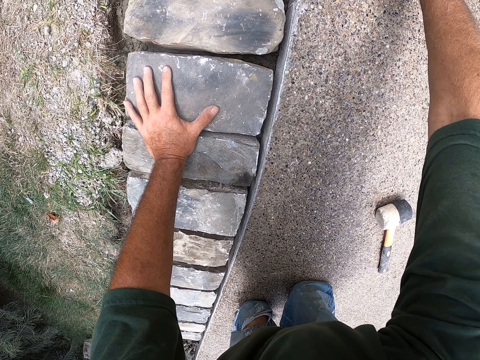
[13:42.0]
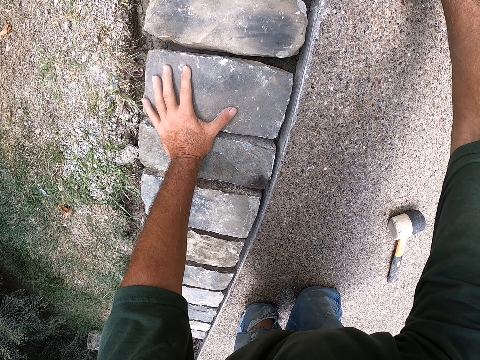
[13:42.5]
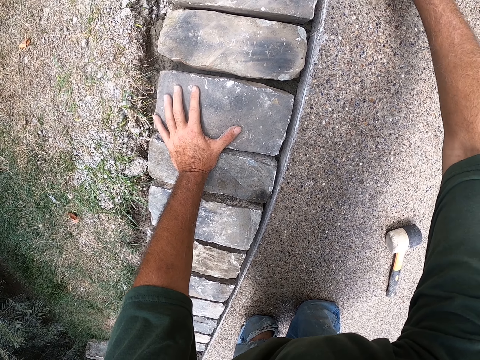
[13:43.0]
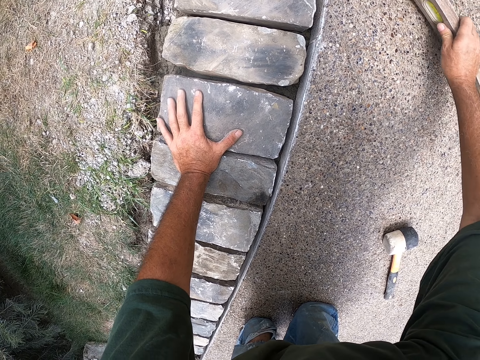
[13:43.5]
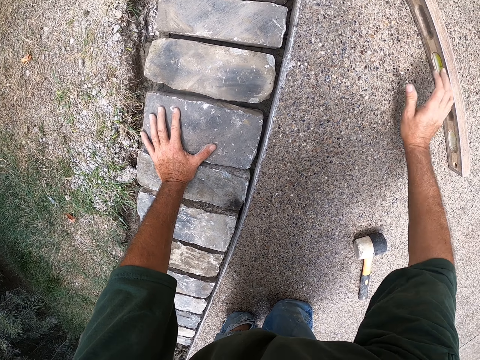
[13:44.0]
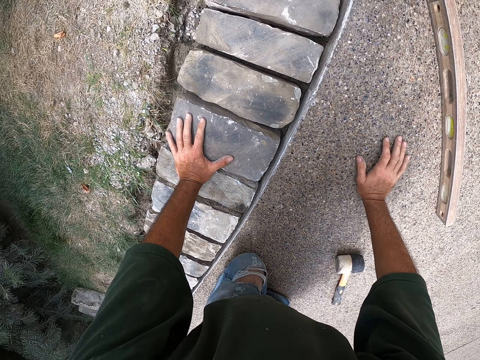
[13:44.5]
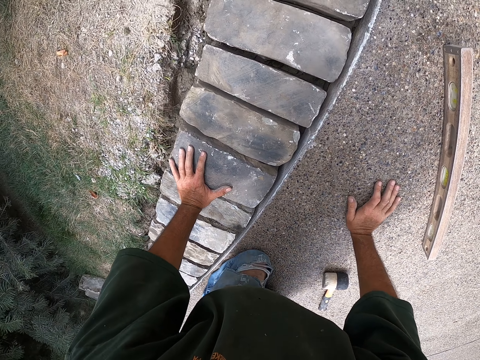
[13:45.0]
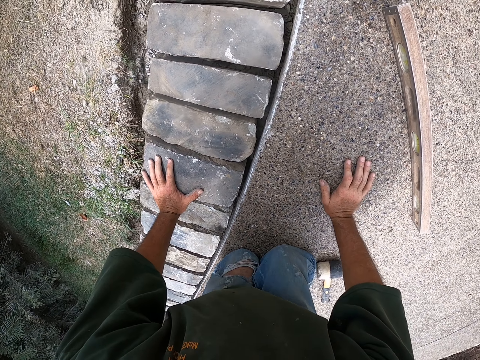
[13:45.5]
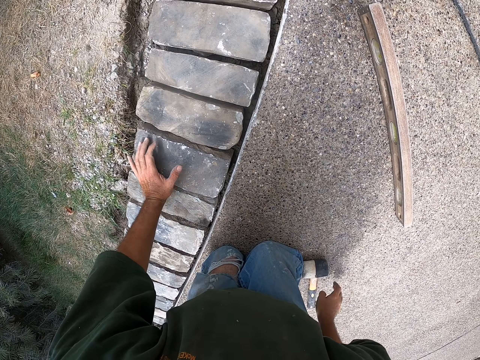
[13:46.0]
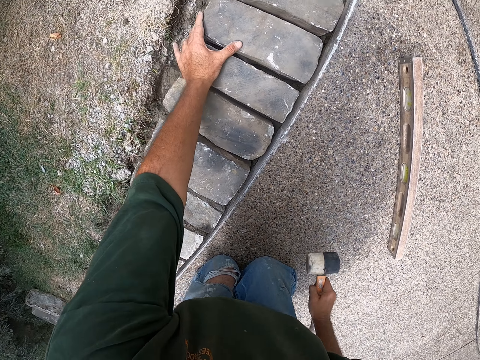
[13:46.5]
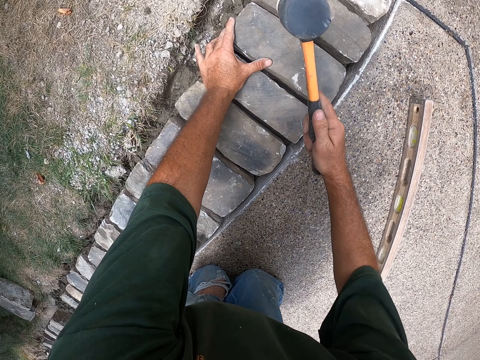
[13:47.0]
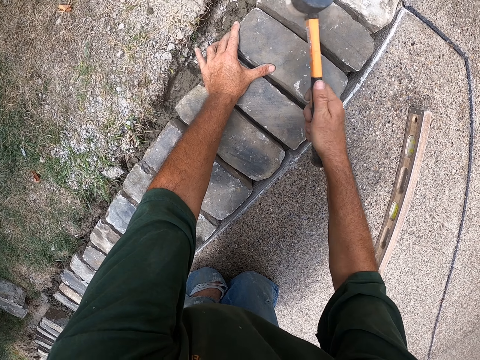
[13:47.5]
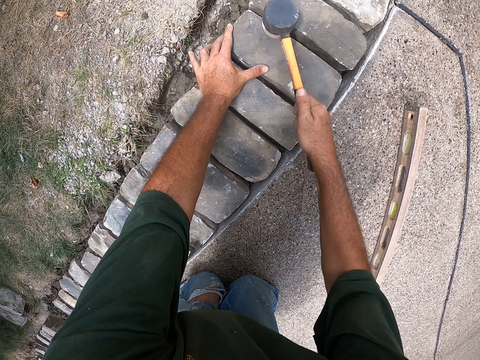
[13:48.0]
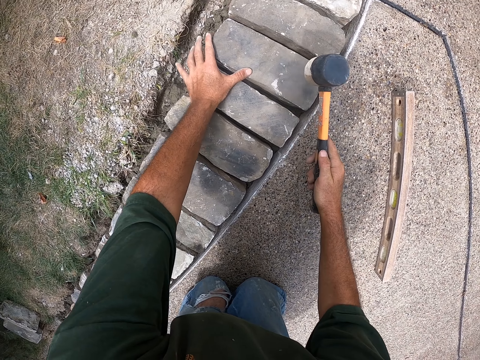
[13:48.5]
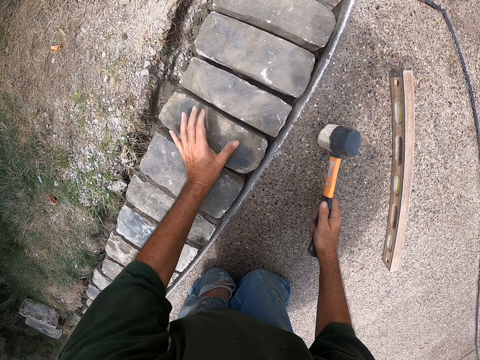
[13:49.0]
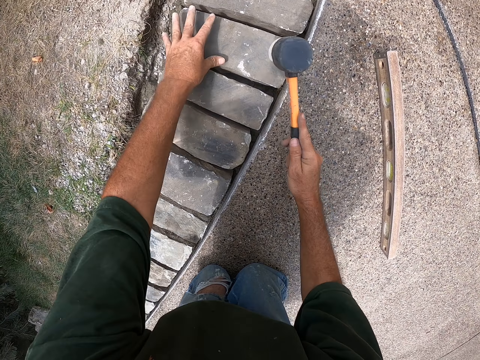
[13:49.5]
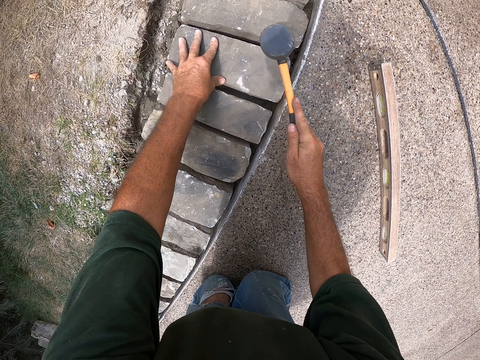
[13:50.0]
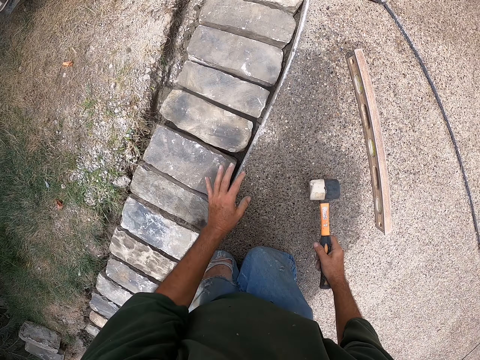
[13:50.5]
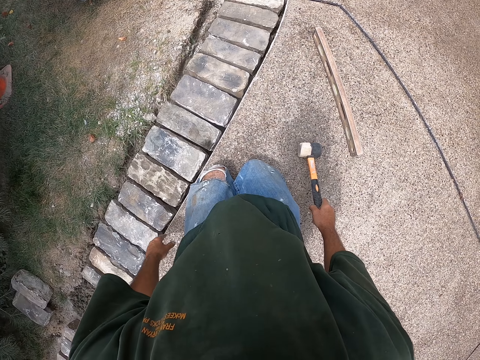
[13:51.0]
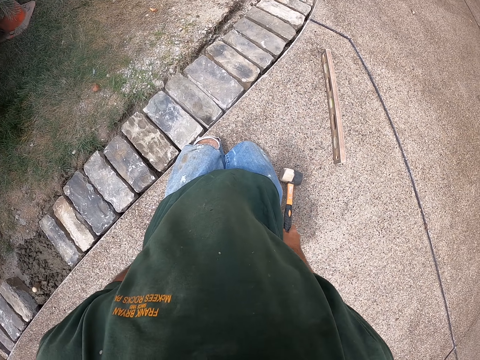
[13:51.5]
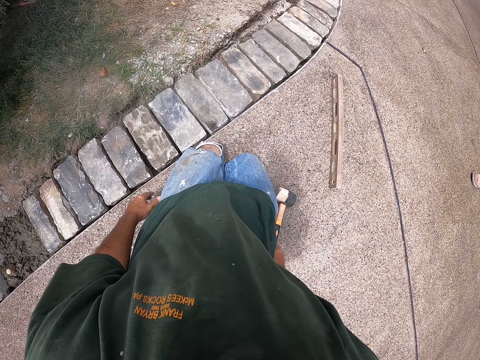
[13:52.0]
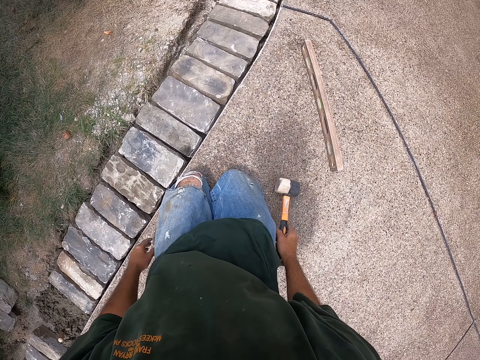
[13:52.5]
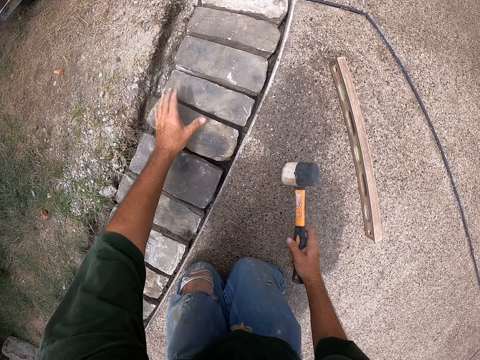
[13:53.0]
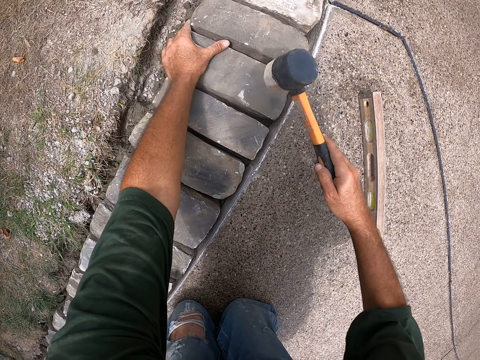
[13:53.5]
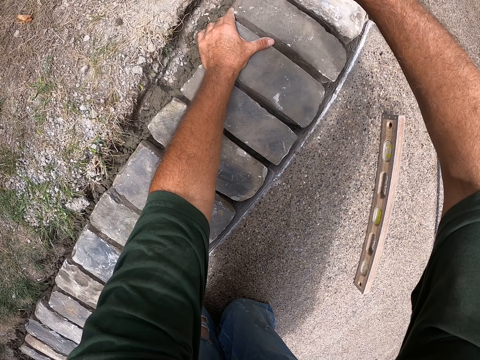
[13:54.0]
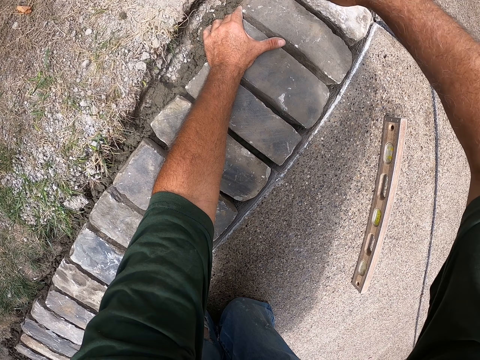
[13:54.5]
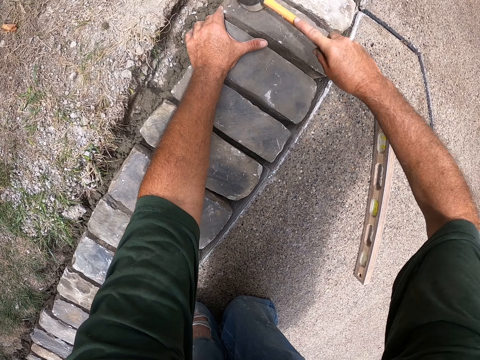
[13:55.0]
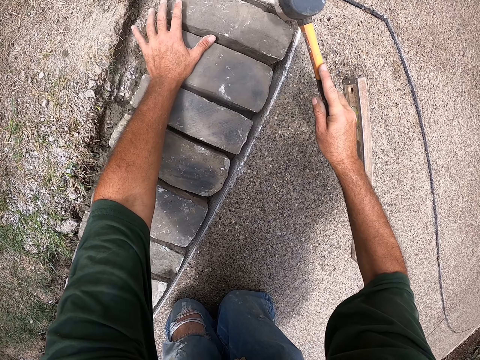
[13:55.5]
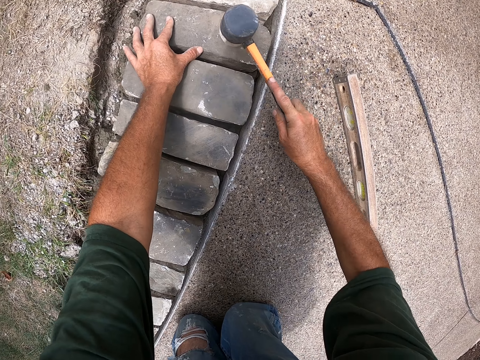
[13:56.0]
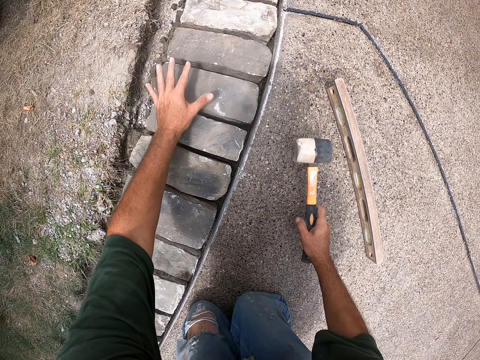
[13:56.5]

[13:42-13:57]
The camera wearer moves a spirit level. They crawl forward. They pick up a hammer. They hit a brick with the hammer. They rise up. They hit the brick with the hammer.

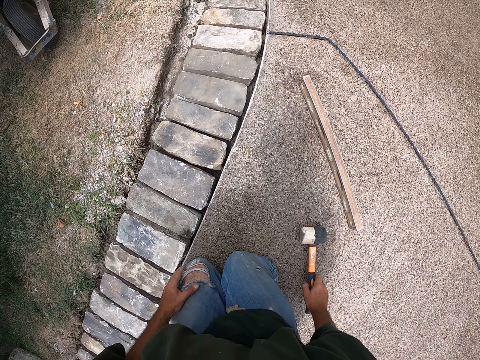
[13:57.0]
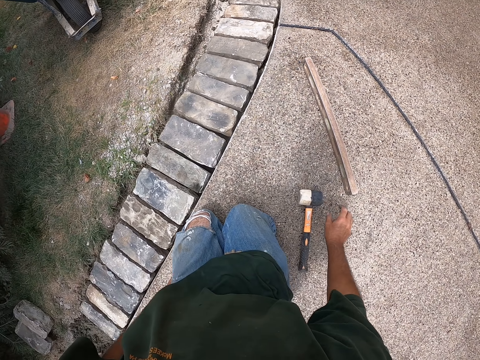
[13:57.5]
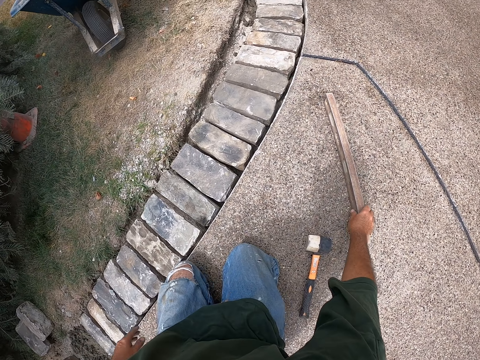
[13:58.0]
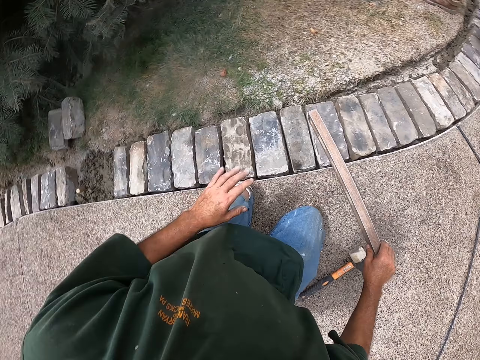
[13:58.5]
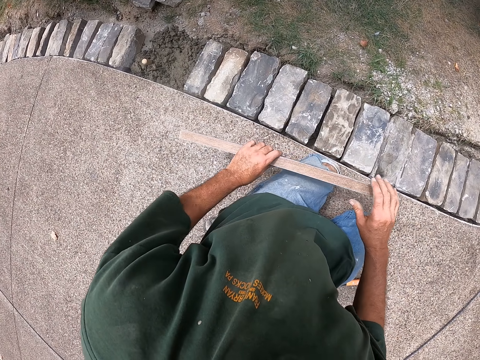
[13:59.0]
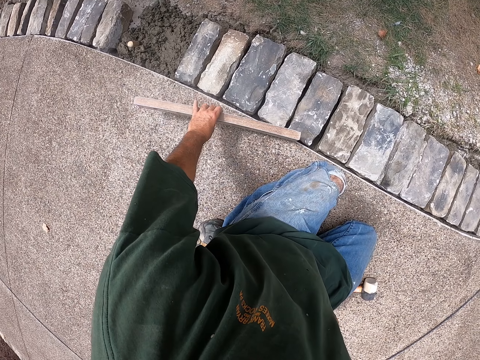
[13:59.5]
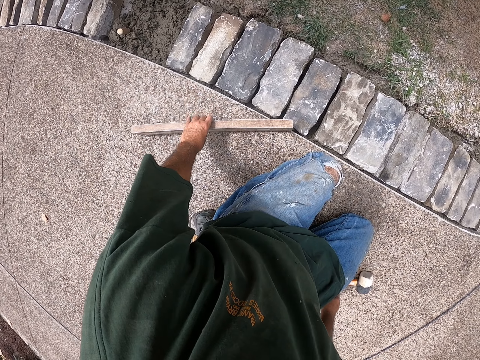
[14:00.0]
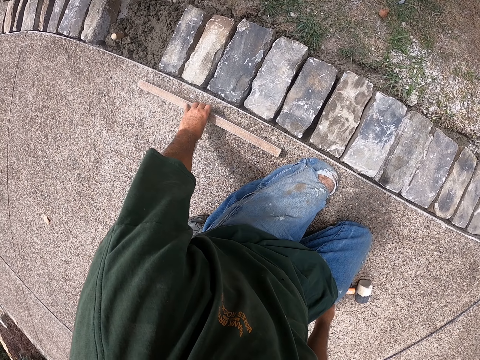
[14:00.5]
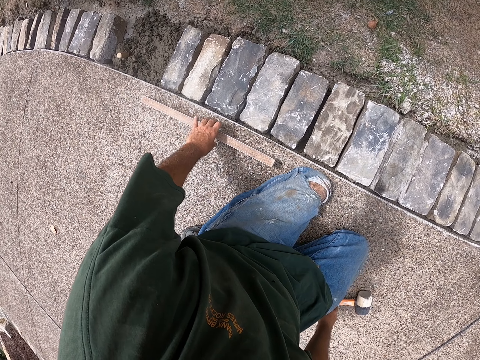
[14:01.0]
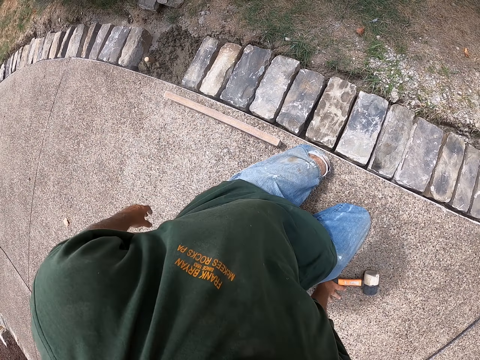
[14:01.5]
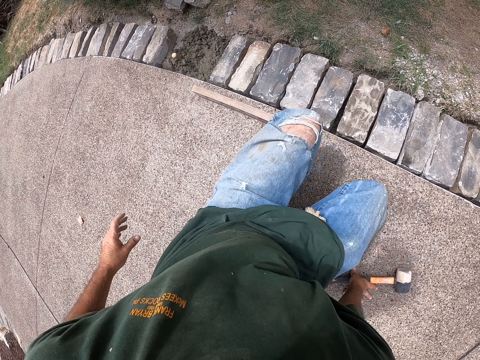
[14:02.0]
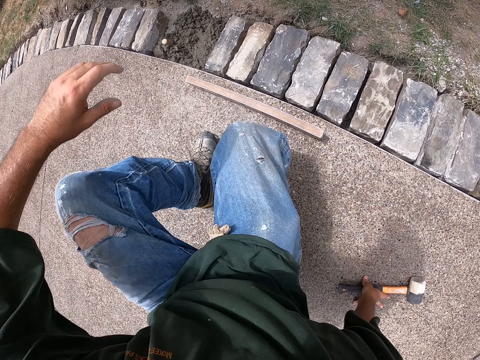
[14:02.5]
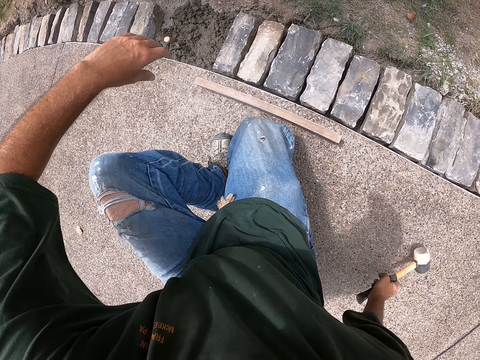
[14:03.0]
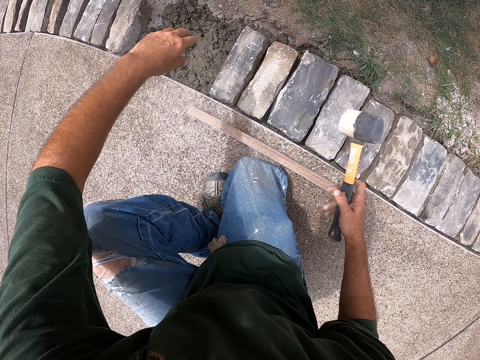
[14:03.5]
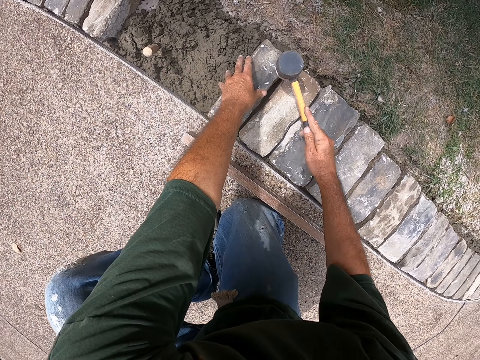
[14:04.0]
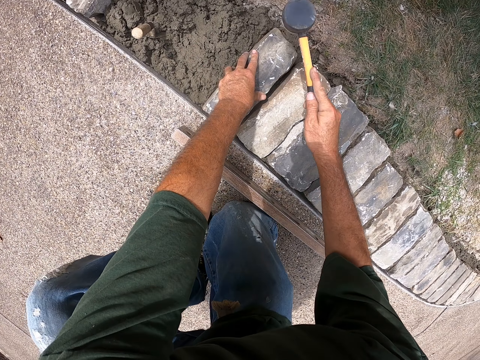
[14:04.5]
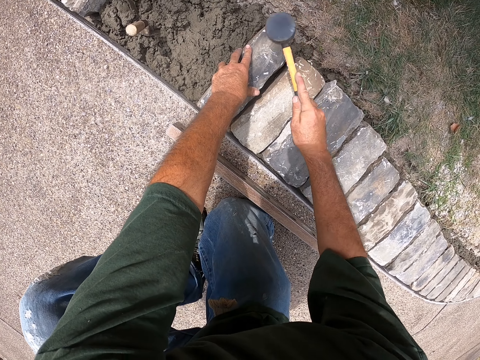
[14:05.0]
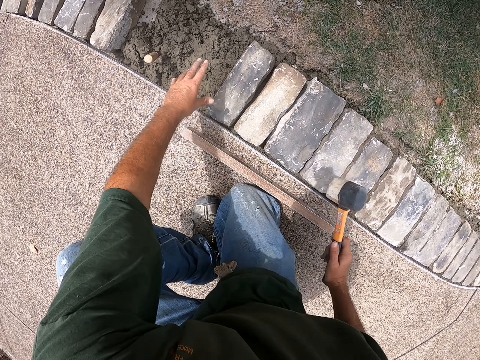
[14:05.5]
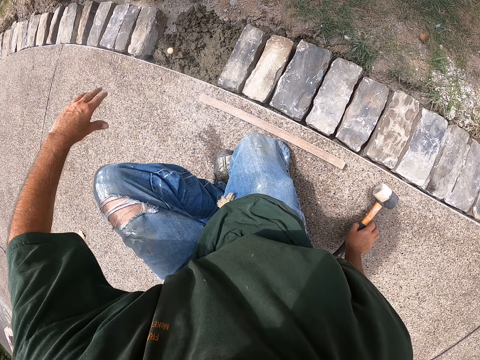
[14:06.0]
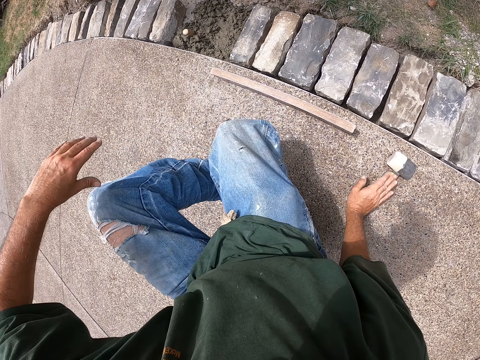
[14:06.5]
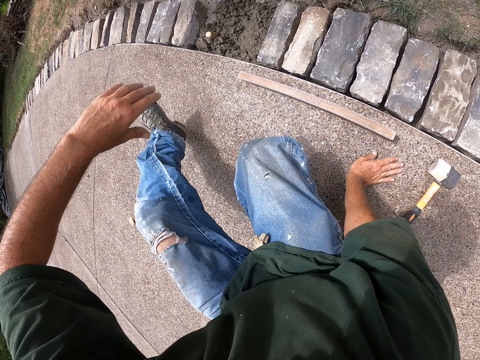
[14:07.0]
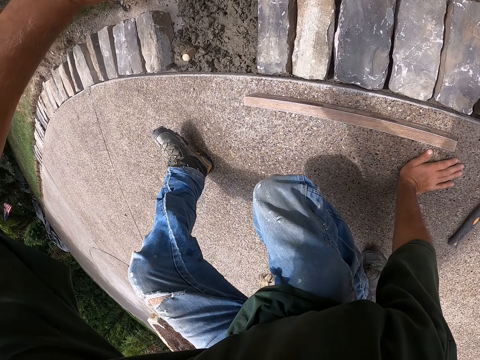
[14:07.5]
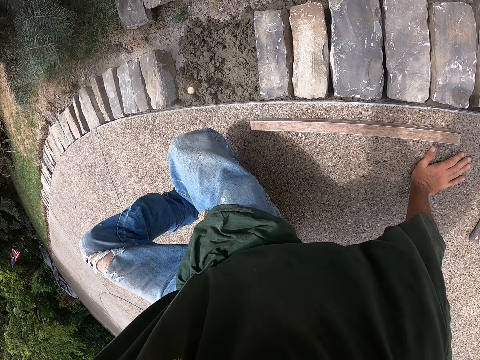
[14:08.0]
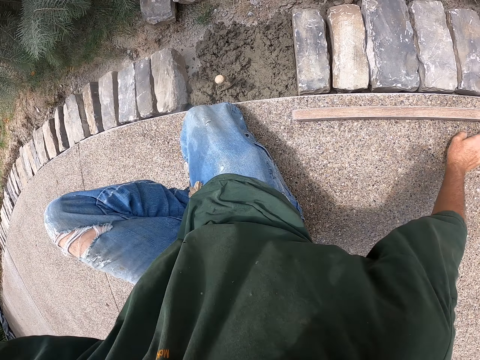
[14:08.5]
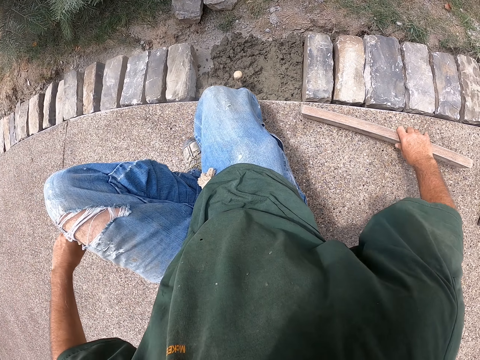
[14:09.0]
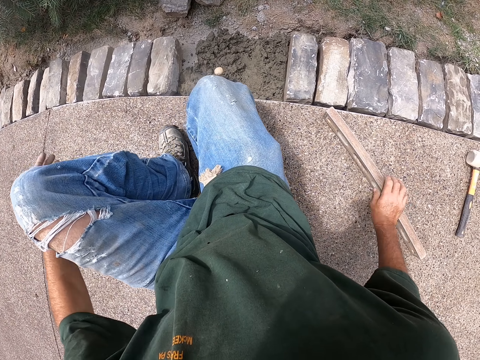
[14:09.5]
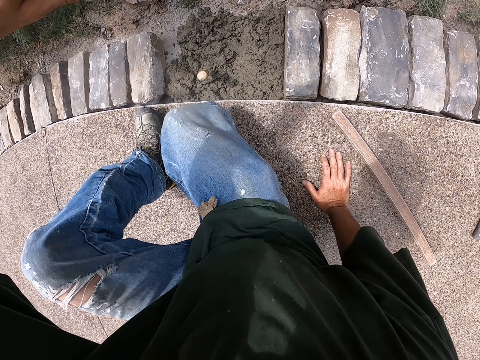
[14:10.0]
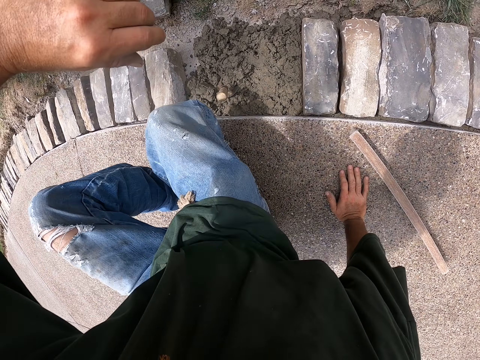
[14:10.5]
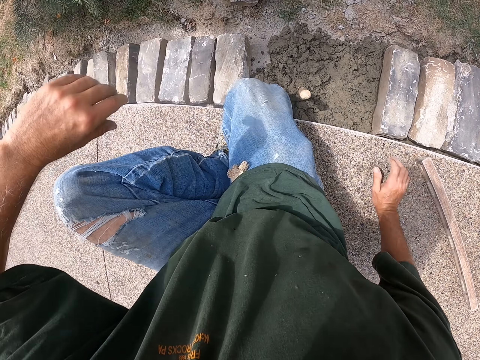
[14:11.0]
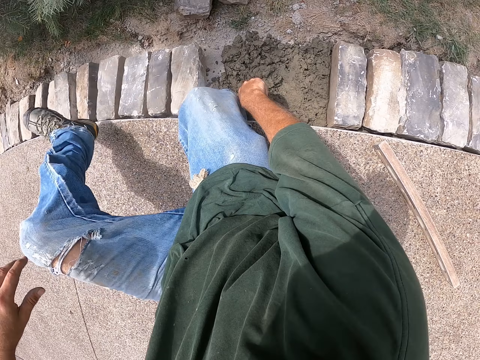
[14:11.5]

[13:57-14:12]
The camera wearer puts down the hammer. He picks up a spirit level or I-beam level. He holds the I-beam level with the other hand. He puts down the spirit level. He moves his leg. He hits a brick with the hammer. He holds the brick. He puts down the hammer. He moves beside the bricks. He moves the spirit level.
